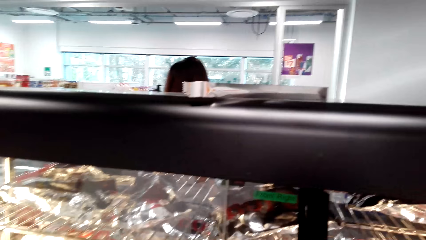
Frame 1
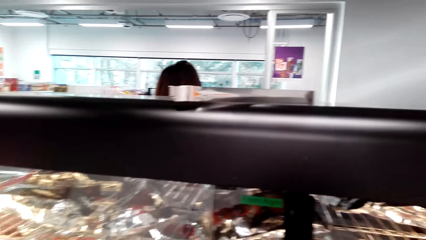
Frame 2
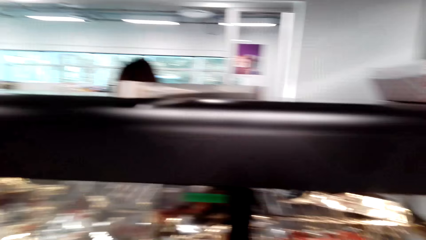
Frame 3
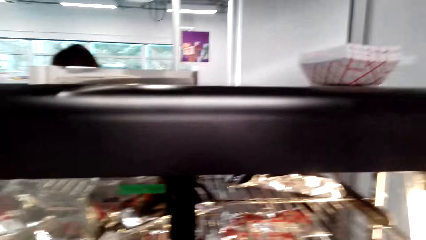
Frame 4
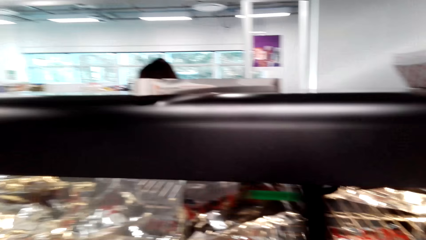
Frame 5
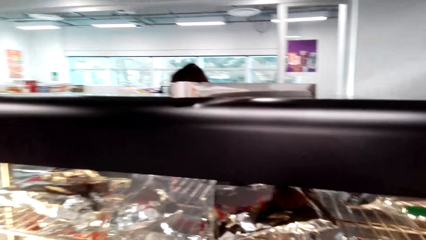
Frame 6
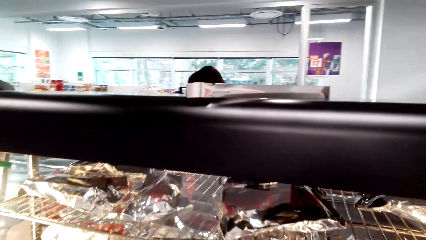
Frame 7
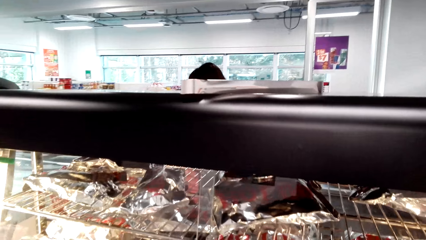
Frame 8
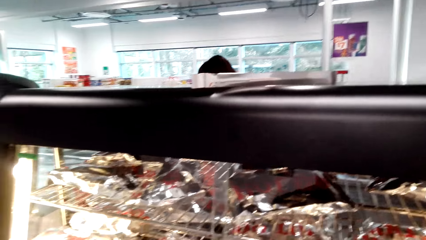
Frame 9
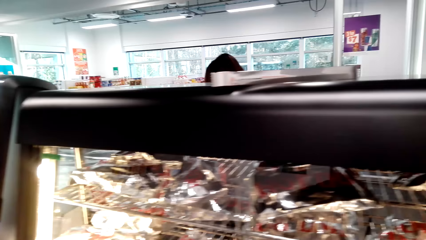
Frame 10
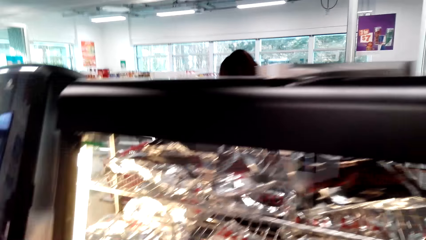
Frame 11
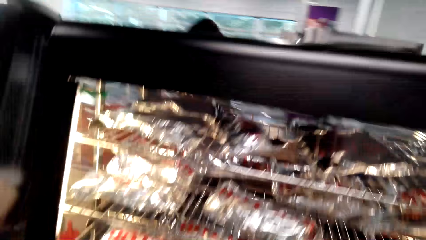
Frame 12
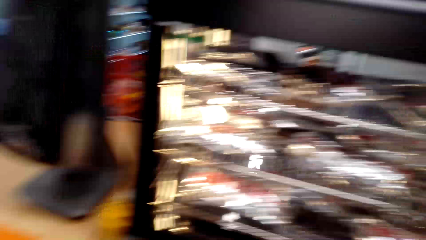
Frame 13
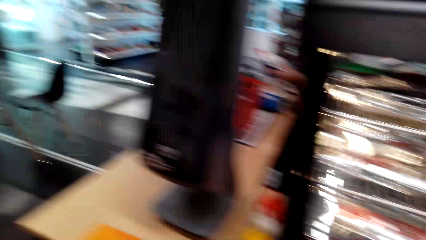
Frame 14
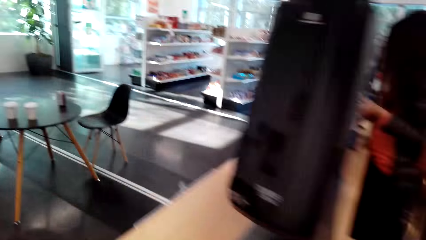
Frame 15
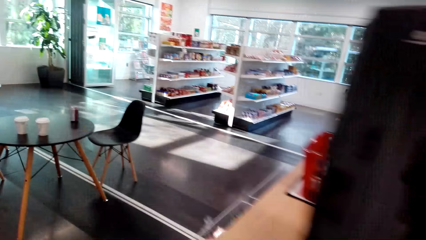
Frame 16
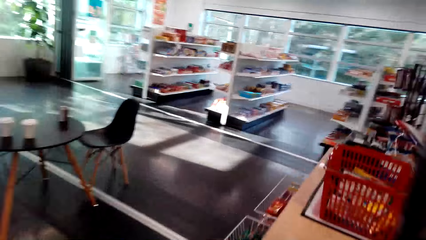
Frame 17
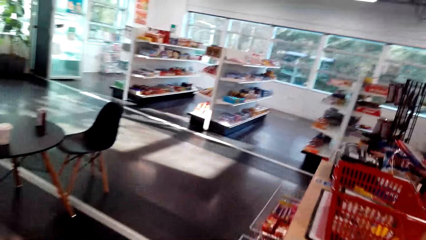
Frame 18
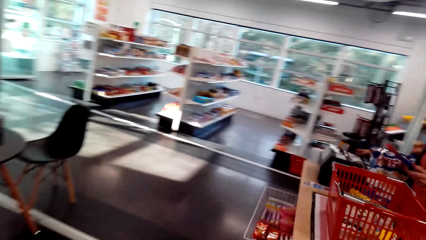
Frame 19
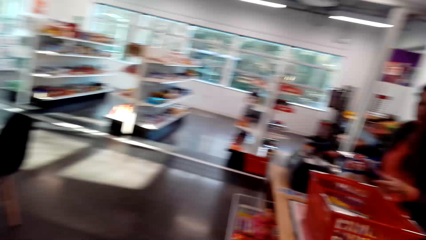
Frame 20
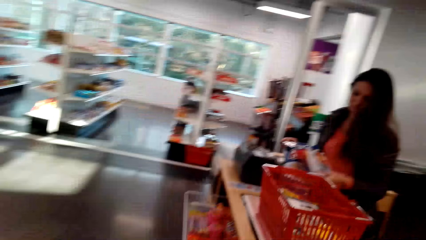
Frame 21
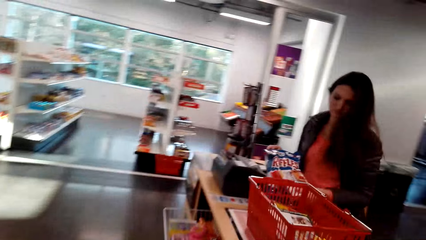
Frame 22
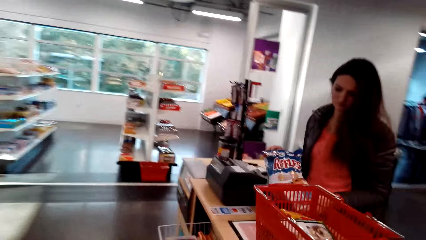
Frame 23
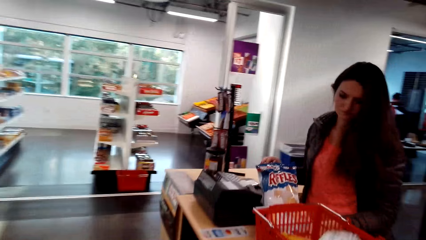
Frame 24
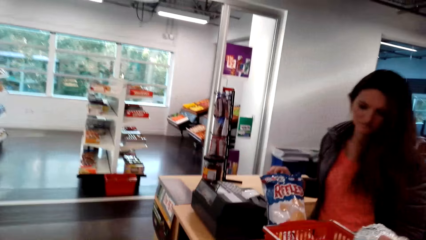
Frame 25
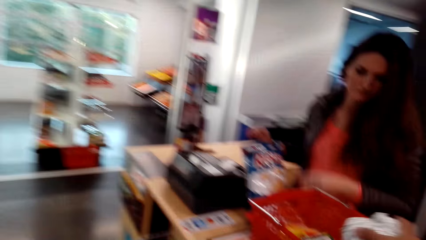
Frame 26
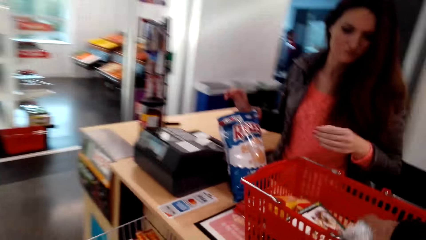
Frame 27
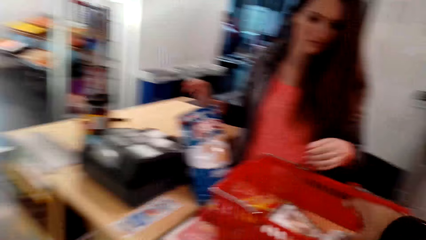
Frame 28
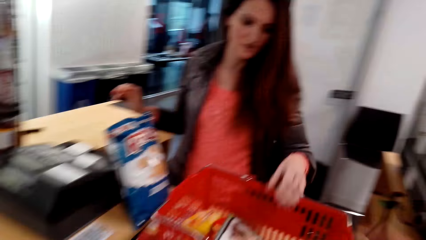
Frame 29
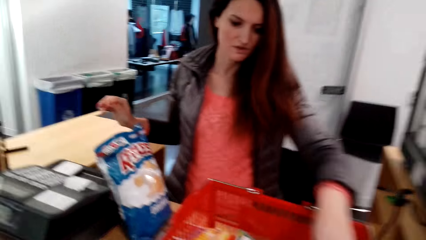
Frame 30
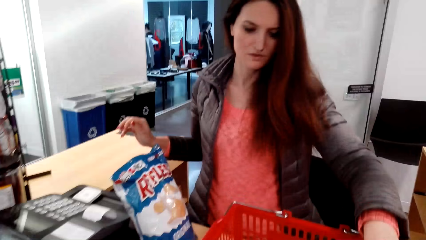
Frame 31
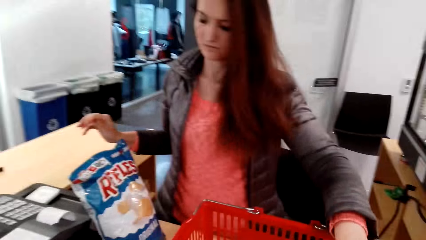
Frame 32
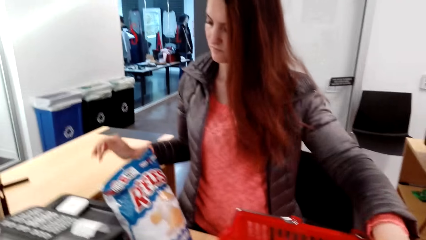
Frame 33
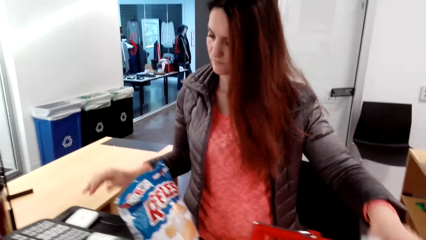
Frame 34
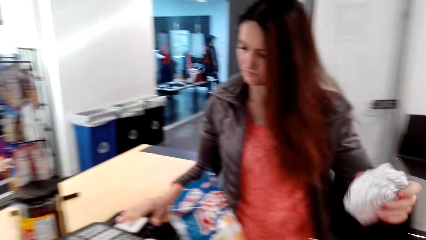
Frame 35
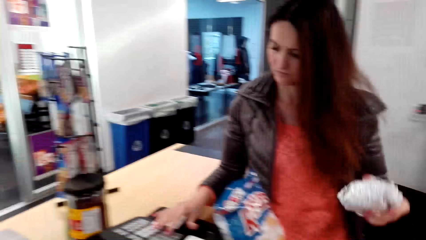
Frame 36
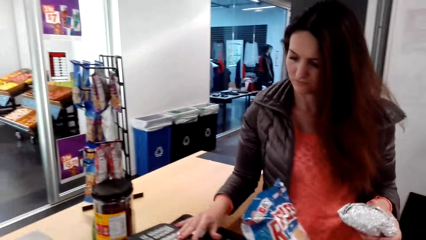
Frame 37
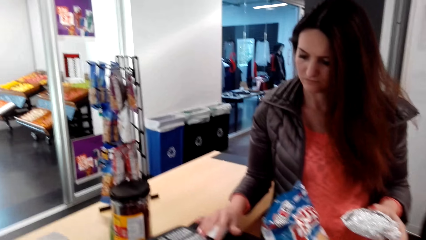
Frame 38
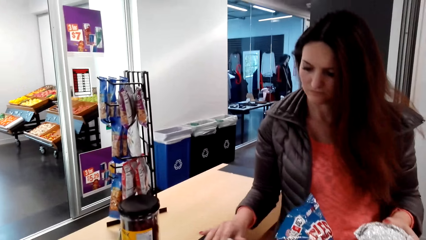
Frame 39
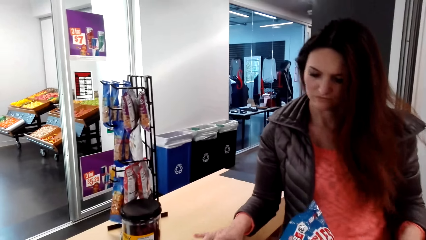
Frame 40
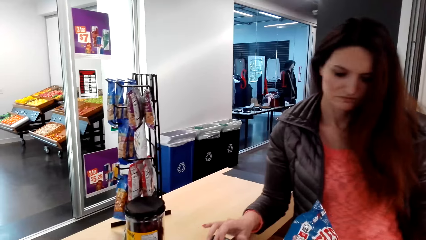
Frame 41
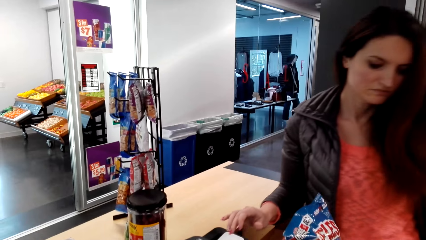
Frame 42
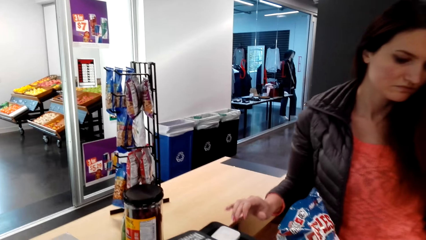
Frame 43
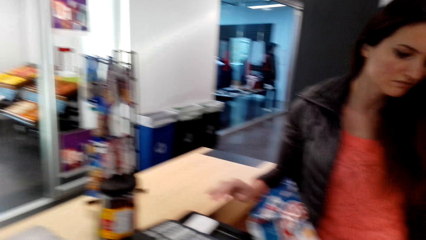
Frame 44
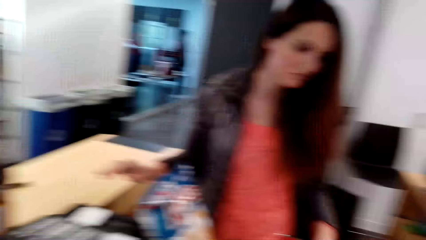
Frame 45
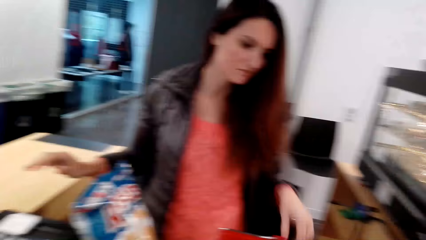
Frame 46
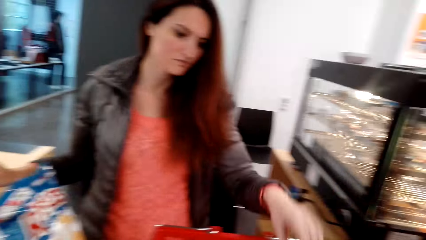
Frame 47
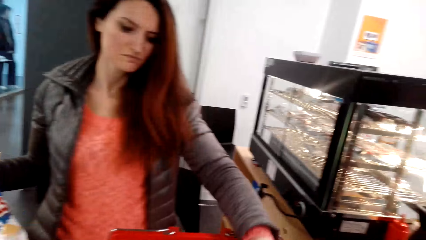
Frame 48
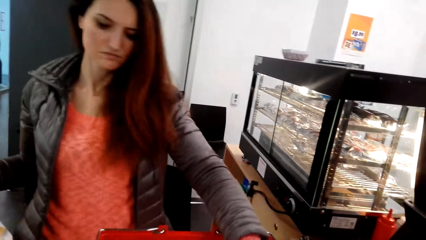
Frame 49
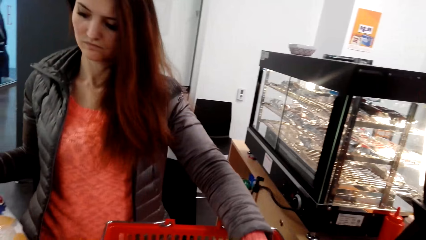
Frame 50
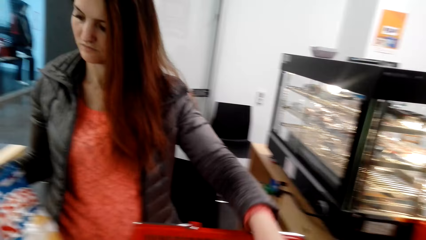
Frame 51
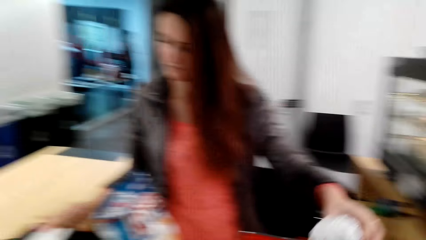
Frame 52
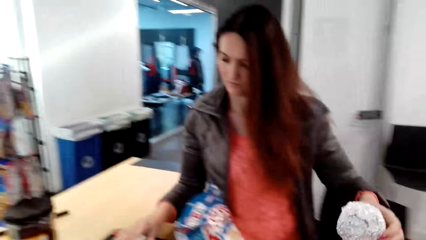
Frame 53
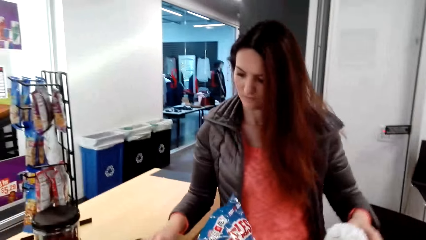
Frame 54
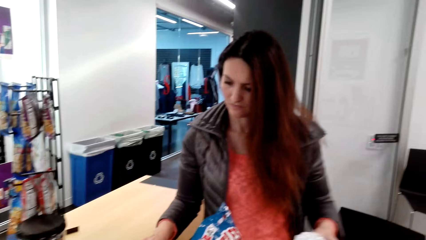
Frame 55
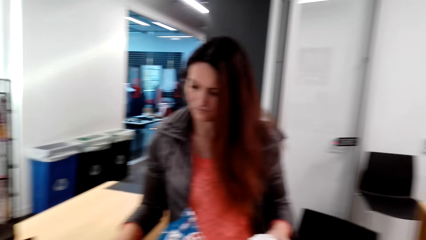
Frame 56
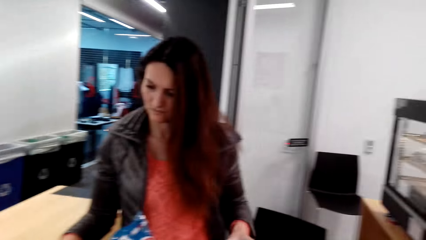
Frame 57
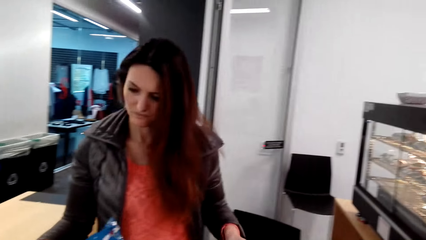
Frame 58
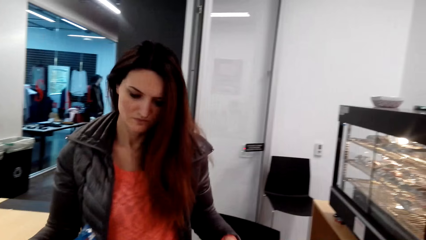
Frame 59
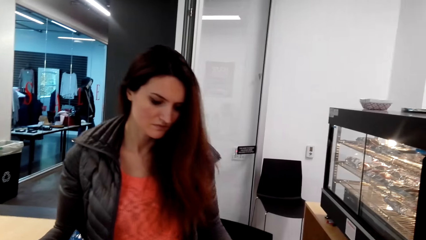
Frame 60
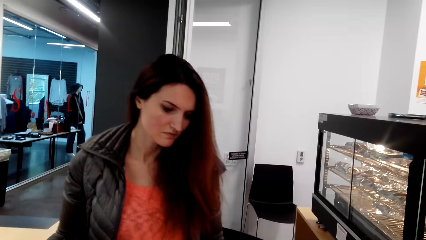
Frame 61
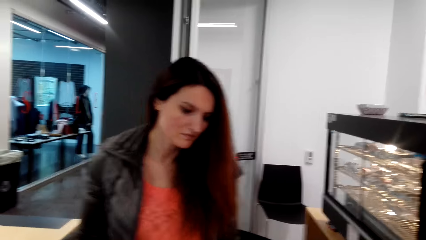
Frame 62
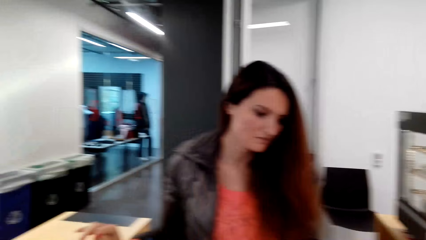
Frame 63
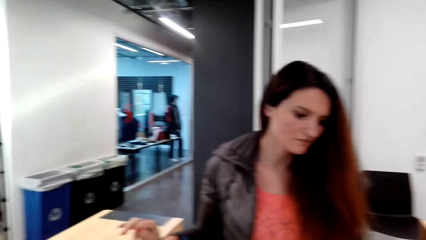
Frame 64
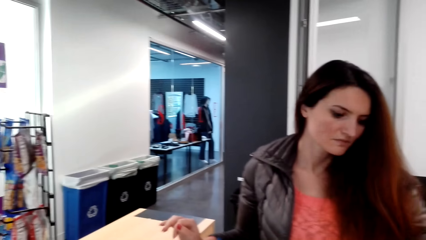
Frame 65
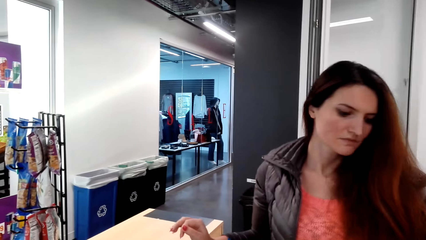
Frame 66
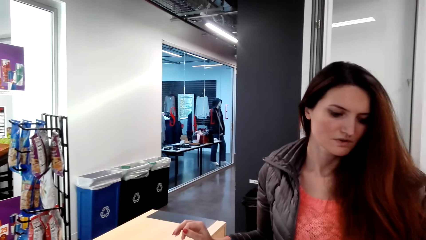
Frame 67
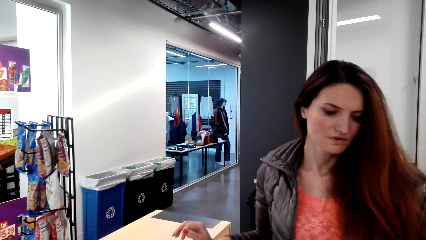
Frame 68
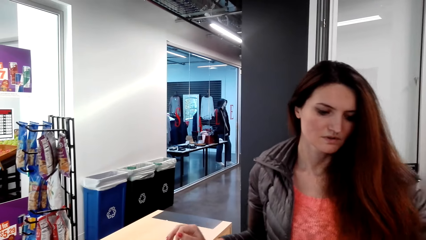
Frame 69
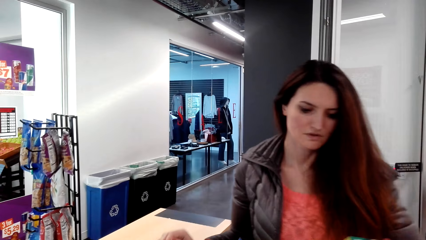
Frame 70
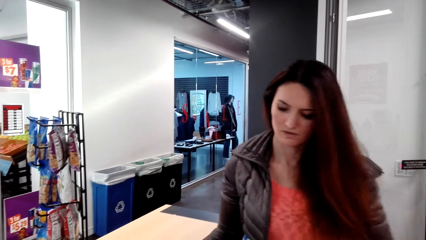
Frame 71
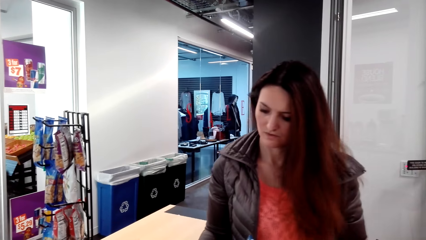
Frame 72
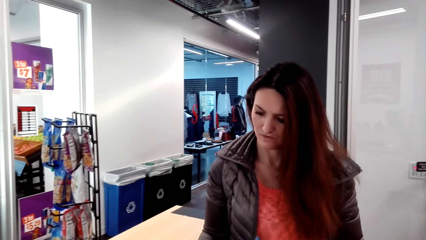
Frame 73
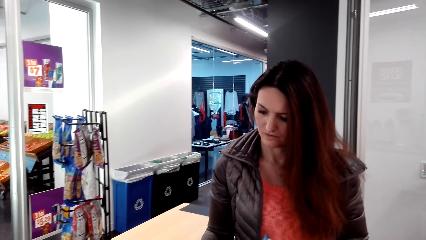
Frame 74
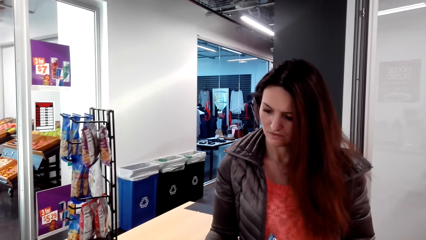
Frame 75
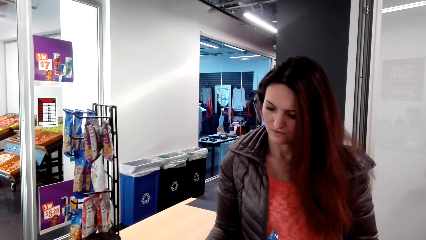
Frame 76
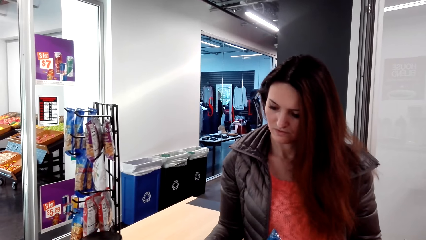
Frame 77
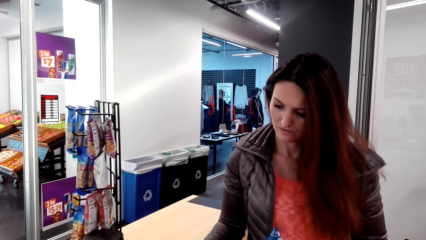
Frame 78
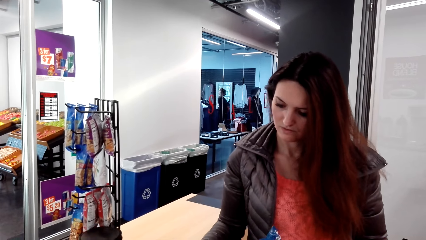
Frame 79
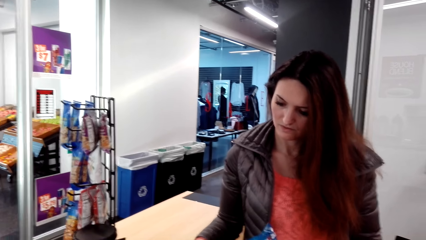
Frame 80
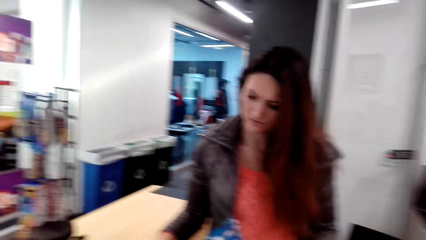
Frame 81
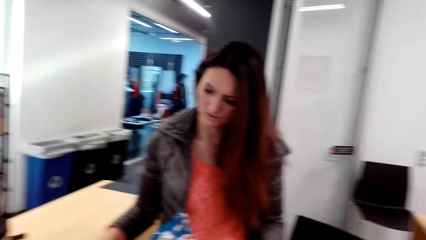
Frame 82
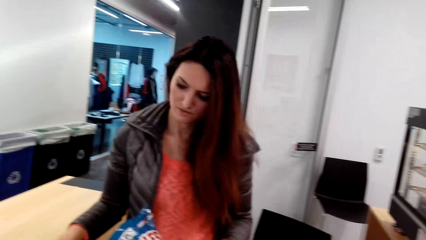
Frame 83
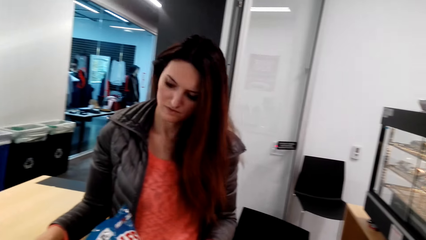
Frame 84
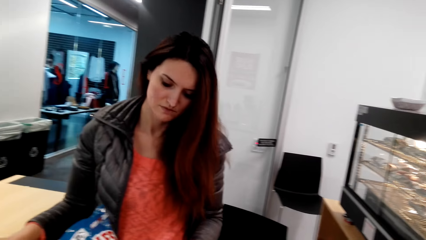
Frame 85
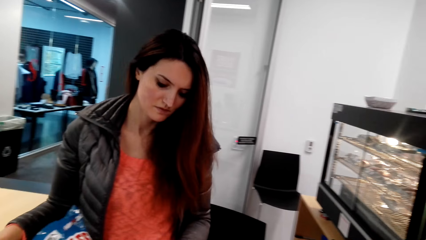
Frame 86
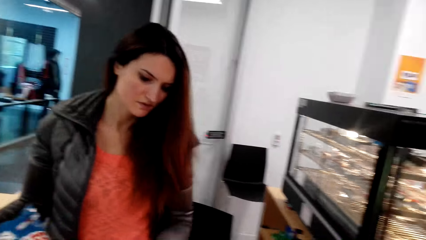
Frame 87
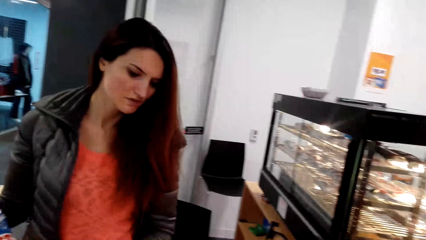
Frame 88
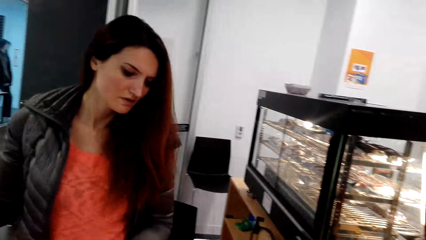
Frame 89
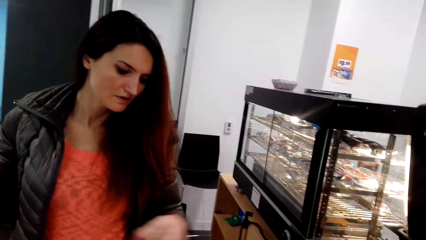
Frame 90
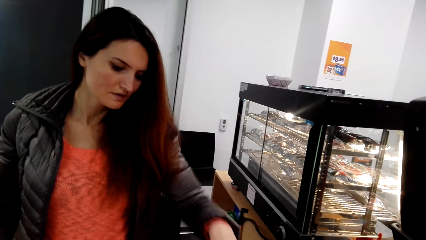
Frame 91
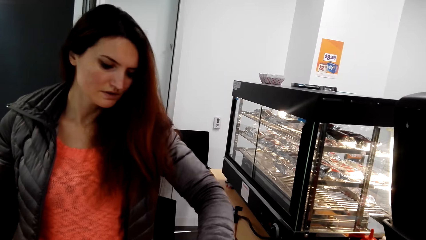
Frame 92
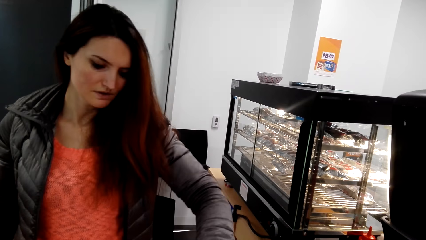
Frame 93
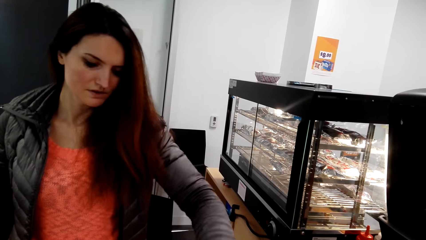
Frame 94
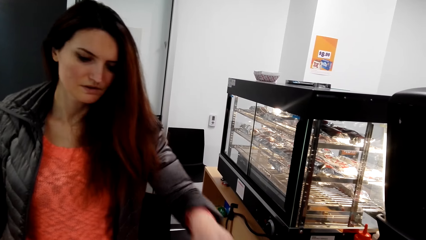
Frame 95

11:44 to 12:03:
The camera wearer closes the shelf door. They walk around. They drop the snack in the basket. The cashier scans the items.
